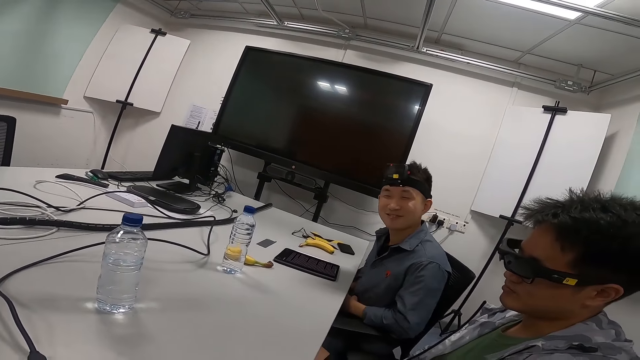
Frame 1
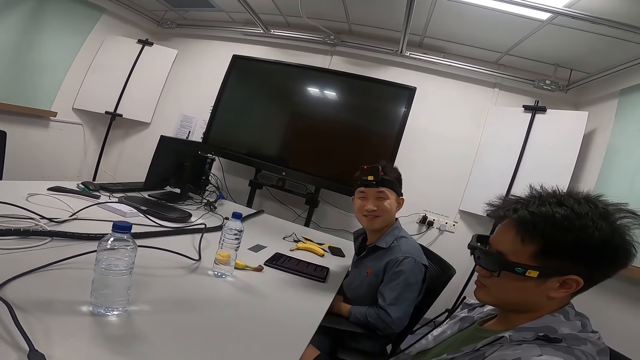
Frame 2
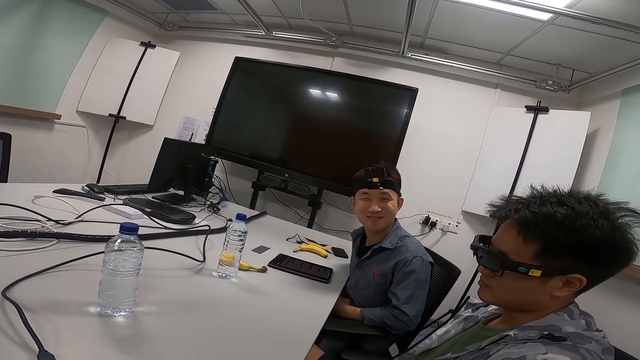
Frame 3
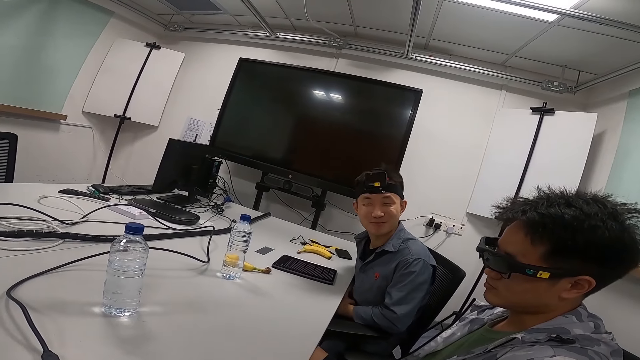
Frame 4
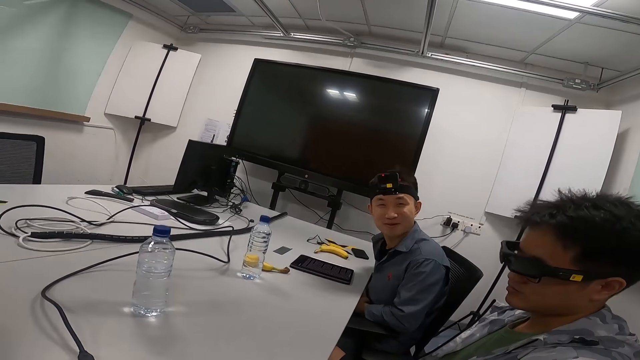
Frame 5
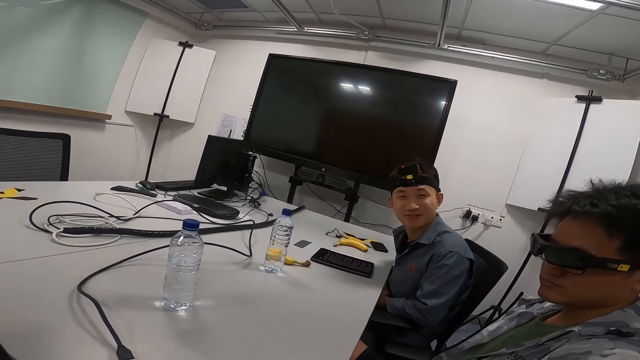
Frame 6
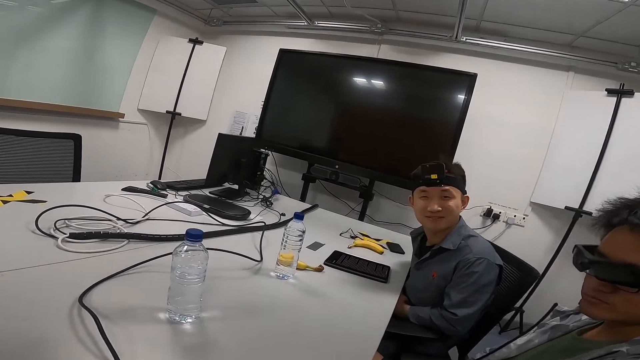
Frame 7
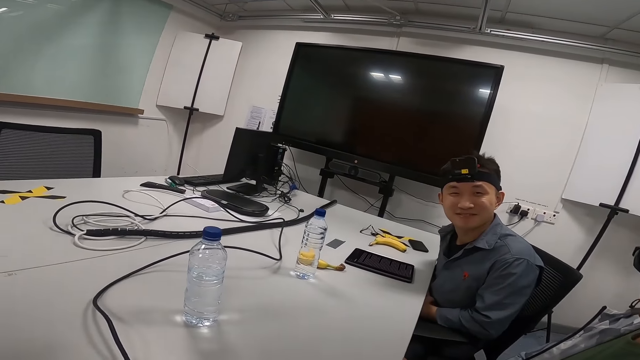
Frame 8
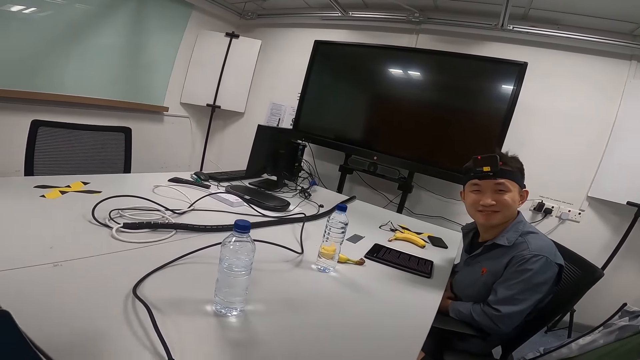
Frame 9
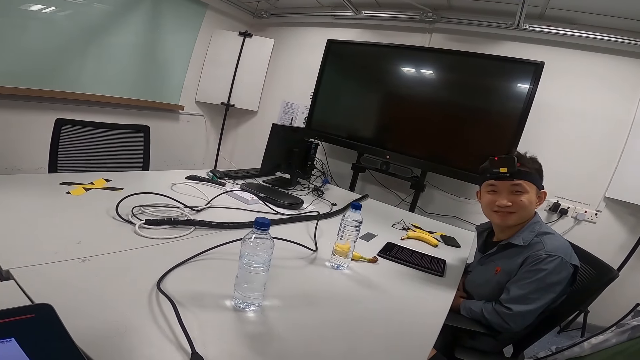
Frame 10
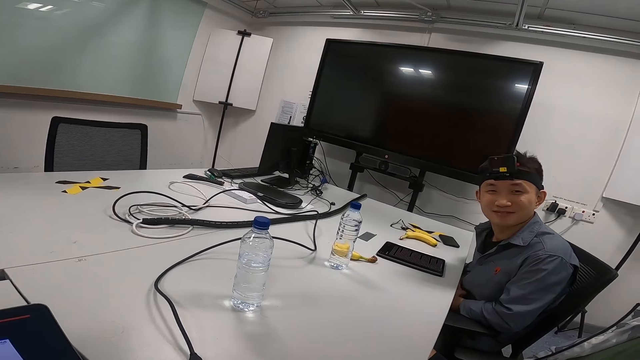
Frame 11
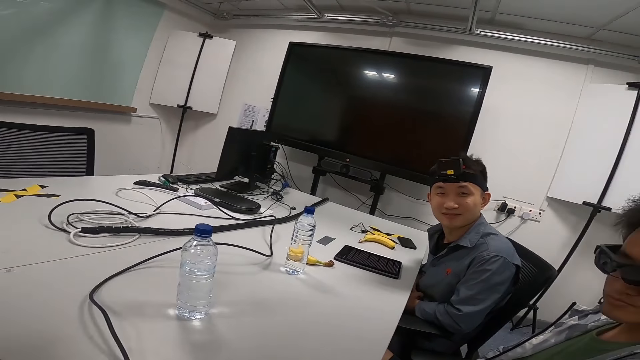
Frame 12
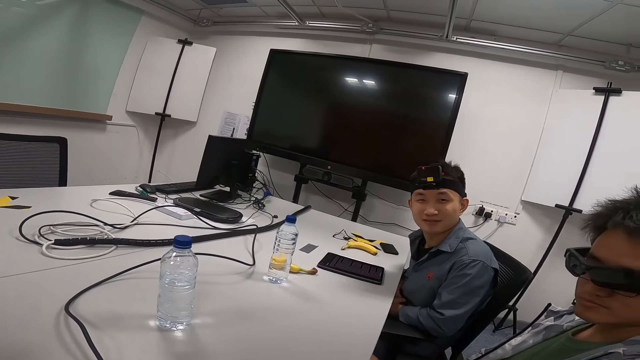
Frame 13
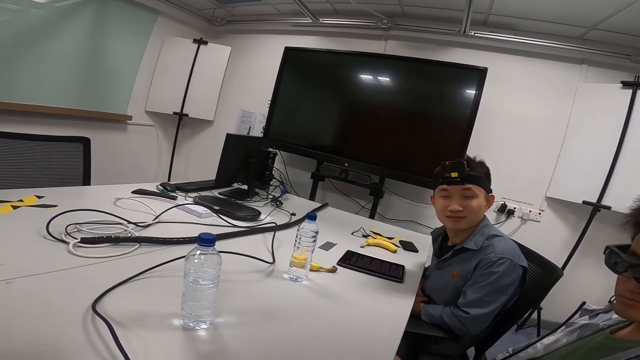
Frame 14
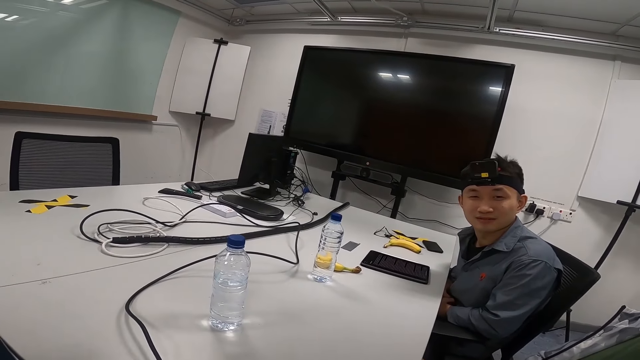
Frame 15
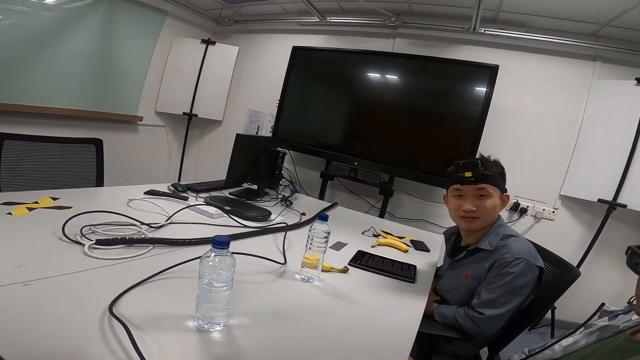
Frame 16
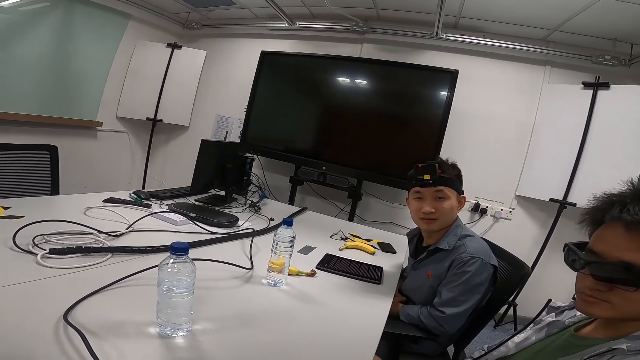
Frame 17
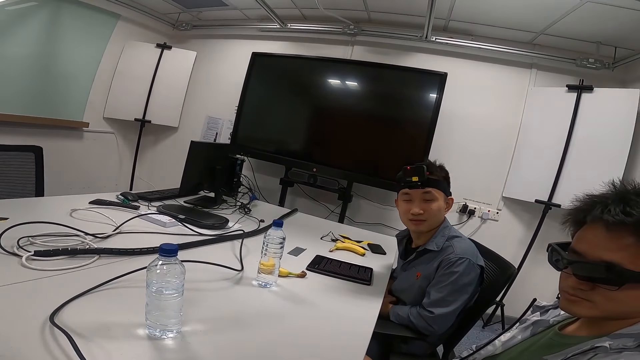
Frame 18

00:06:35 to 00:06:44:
A person is answering the camera wearer.

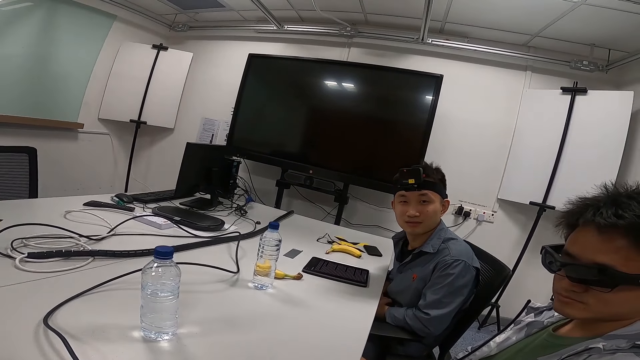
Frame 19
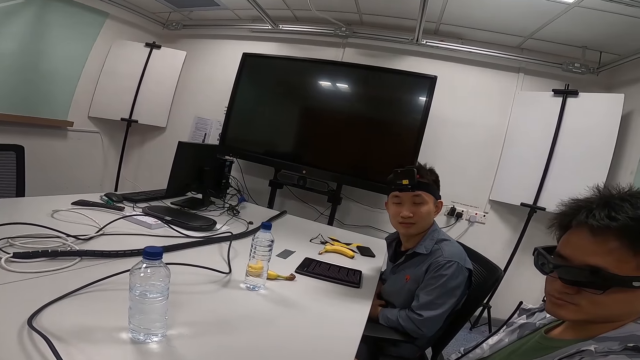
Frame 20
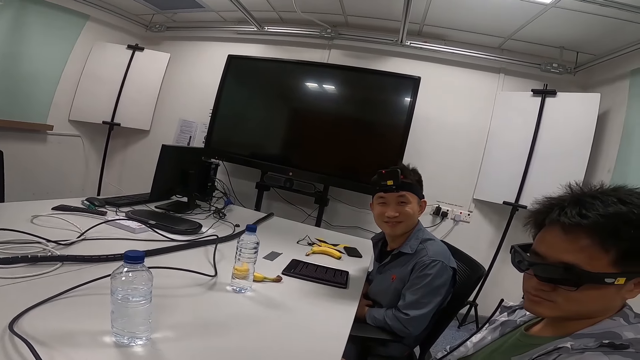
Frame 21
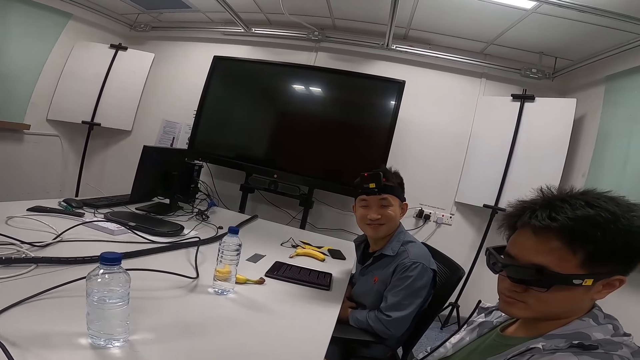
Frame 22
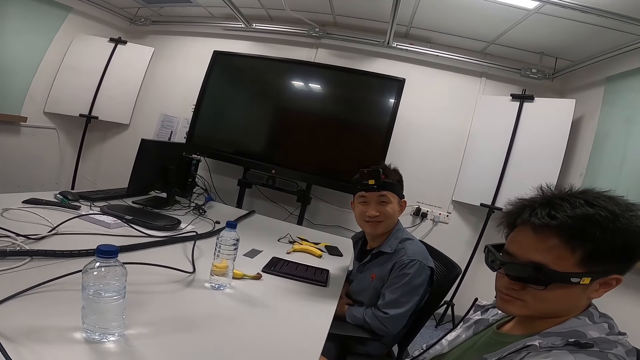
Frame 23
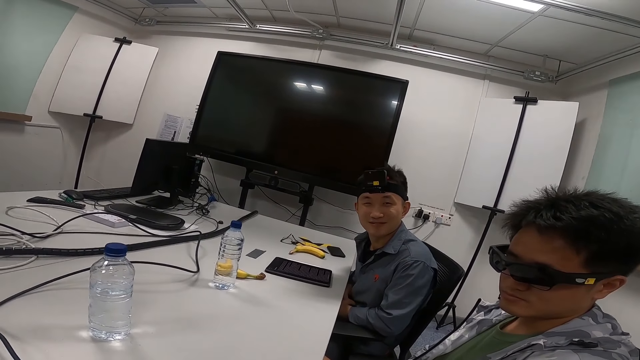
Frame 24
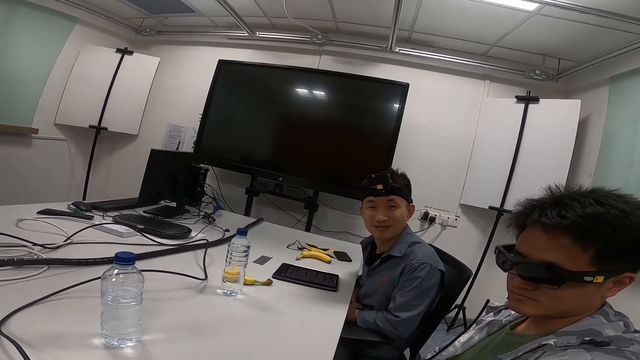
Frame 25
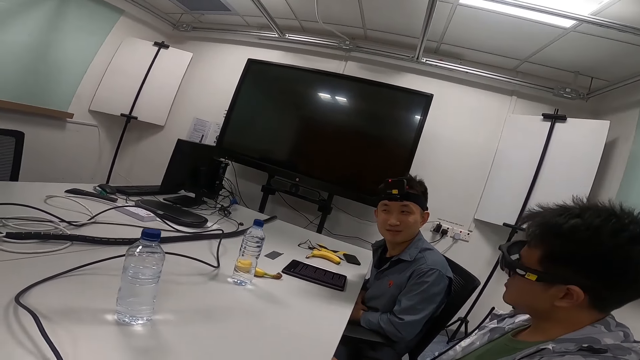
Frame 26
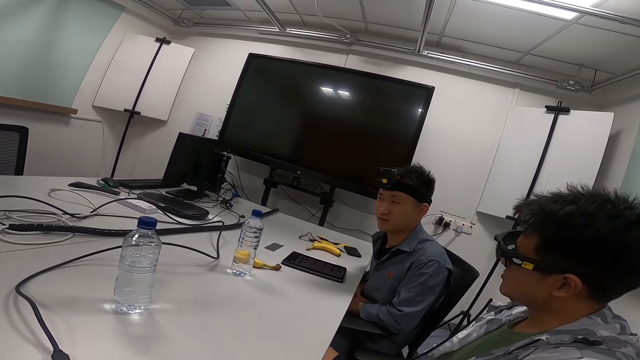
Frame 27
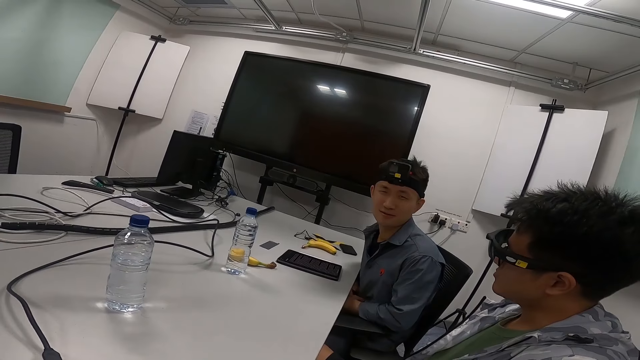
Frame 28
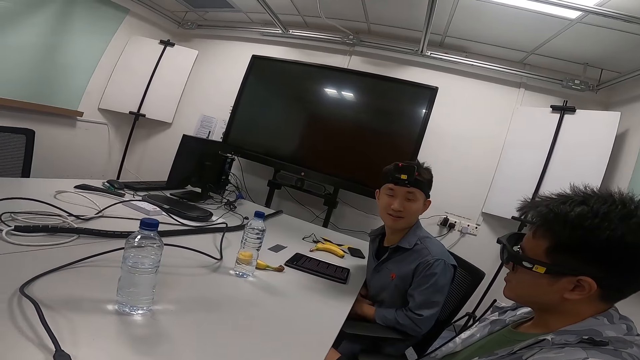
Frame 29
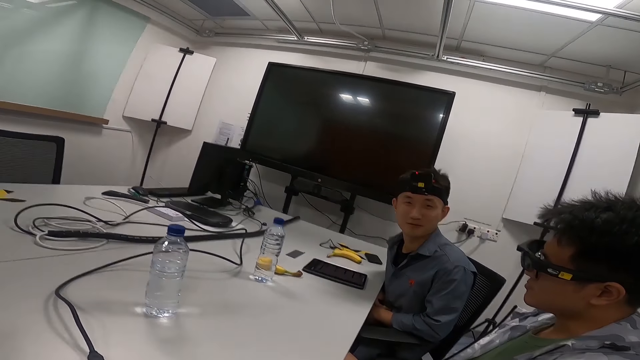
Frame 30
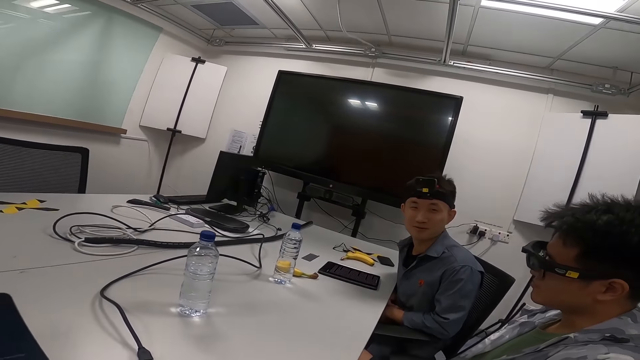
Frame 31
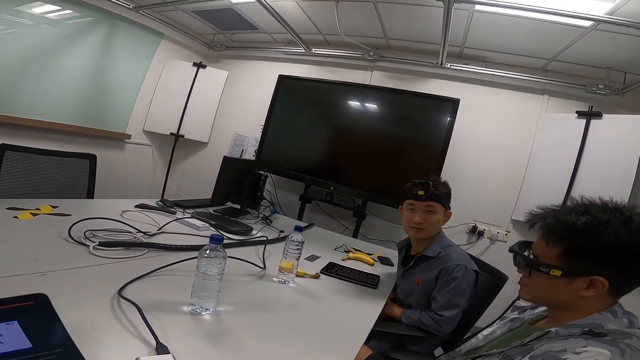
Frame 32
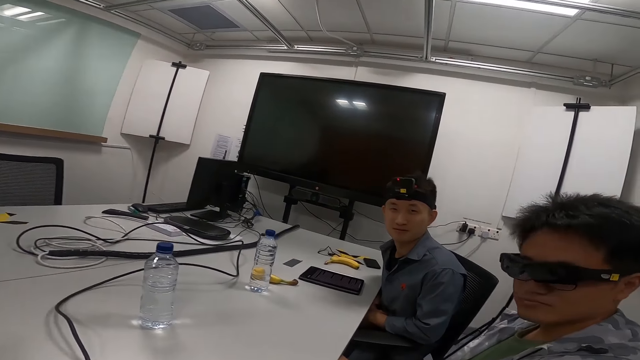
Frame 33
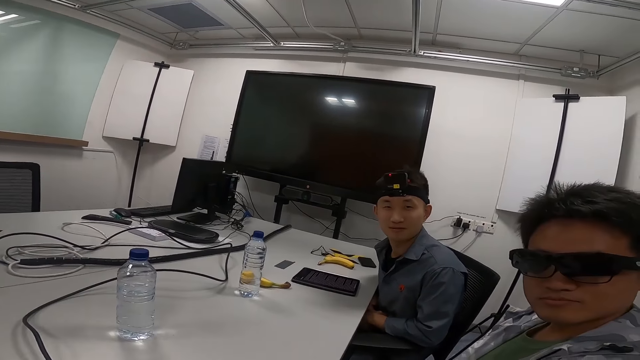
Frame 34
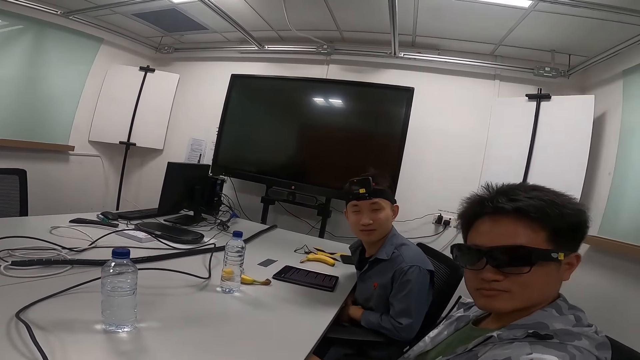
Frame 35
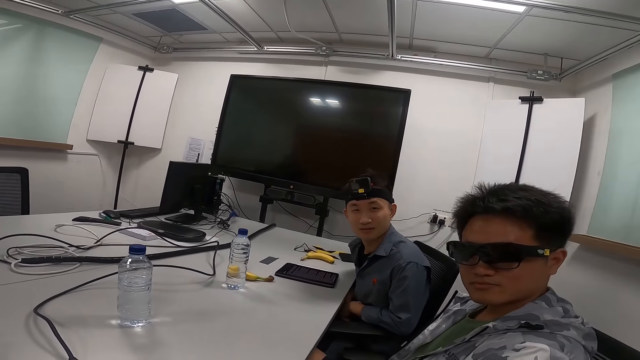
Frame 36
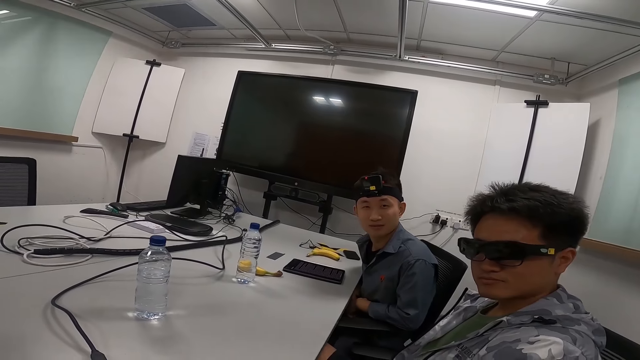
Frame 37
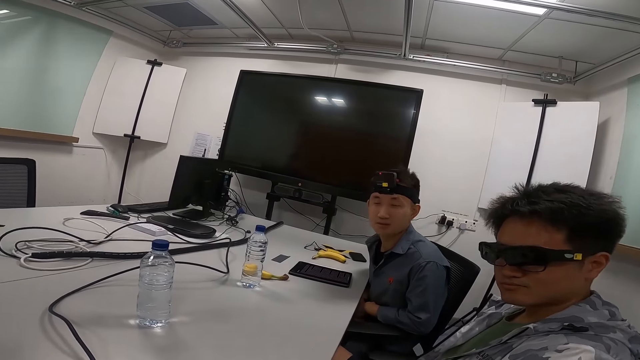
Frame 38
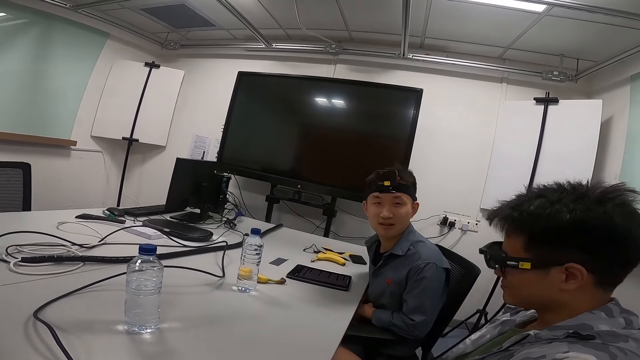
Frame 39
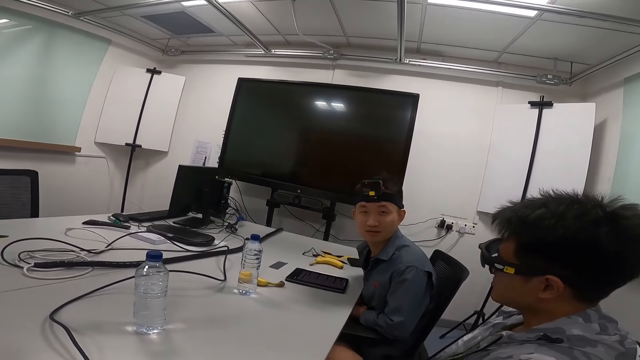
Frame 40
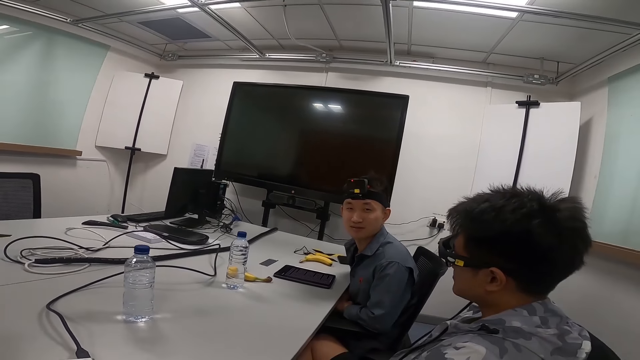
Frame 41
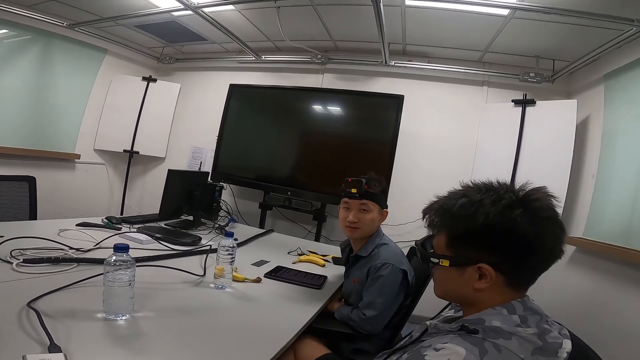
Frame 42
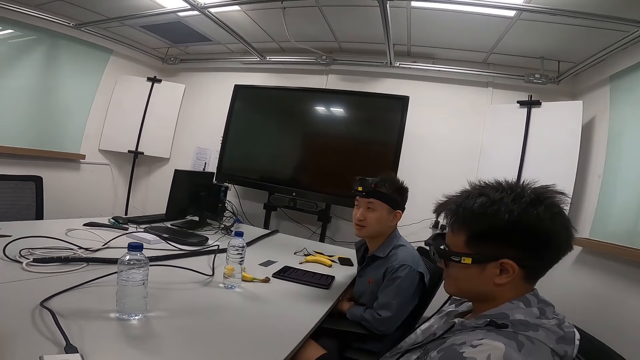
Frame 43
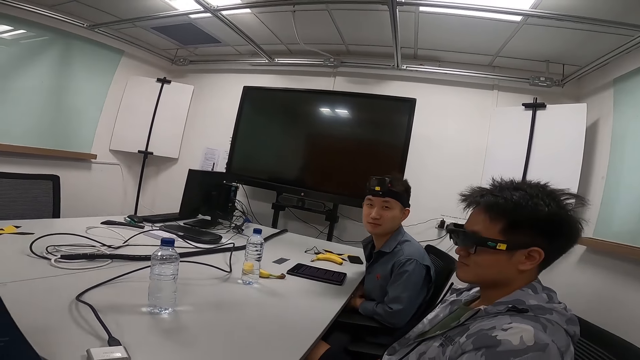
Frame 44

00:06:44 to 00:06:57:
The camera wearer is asking questions. A person is answering the camera wearer. The camera wearer is asking questions.
